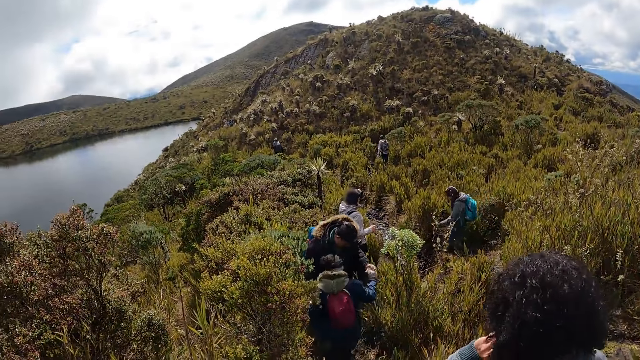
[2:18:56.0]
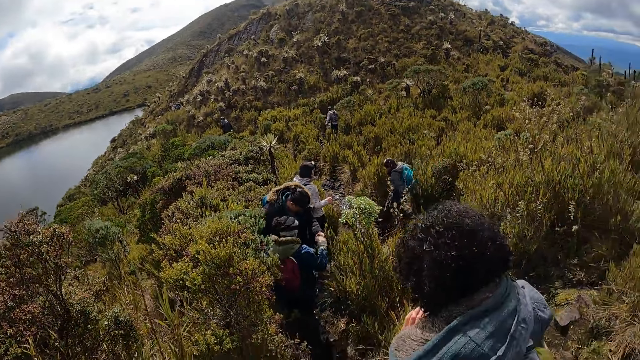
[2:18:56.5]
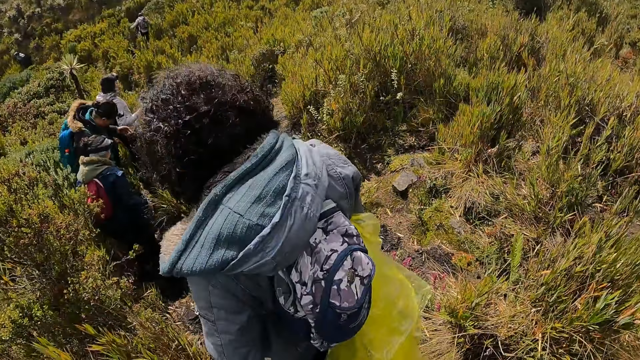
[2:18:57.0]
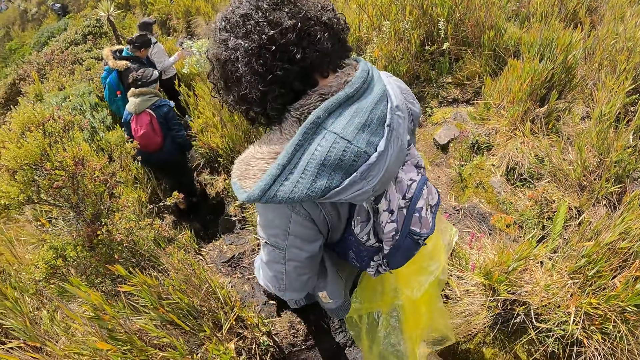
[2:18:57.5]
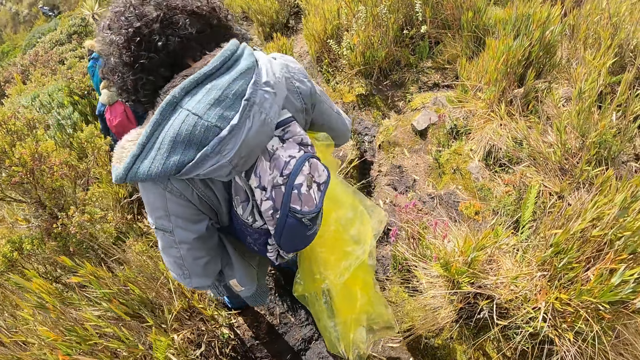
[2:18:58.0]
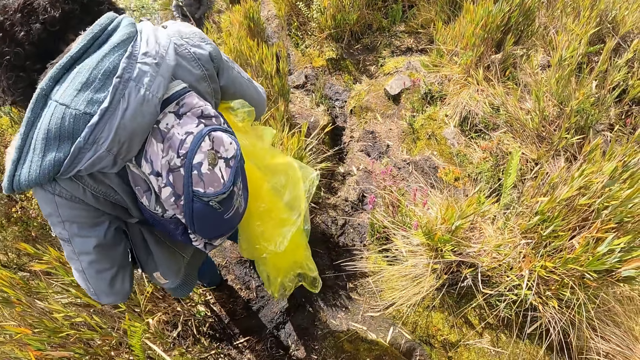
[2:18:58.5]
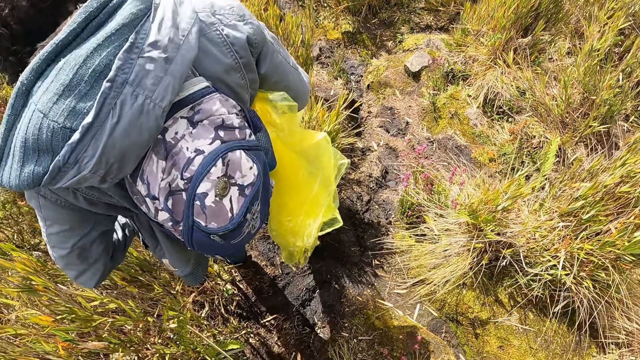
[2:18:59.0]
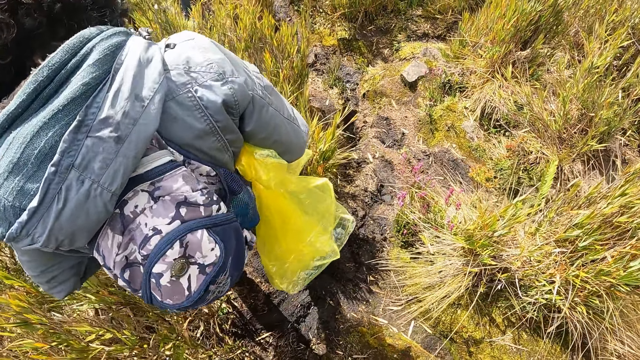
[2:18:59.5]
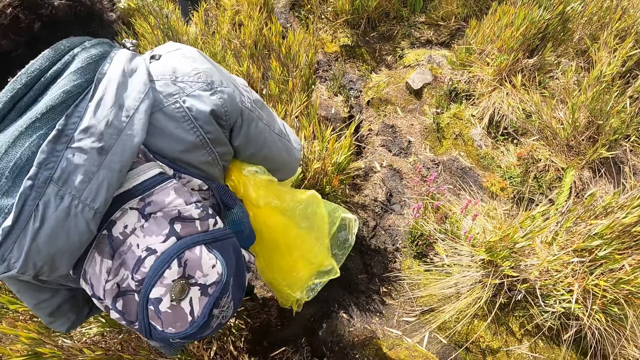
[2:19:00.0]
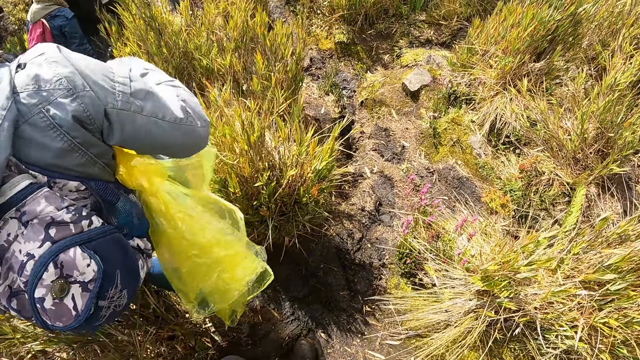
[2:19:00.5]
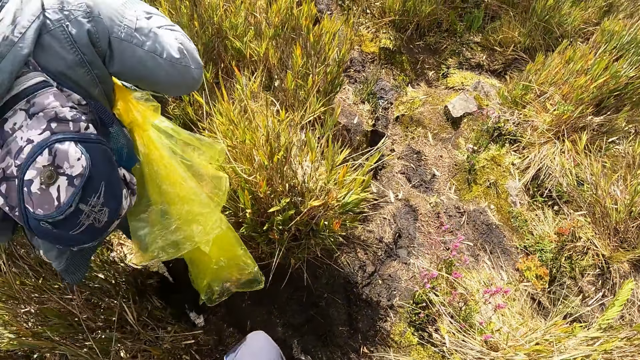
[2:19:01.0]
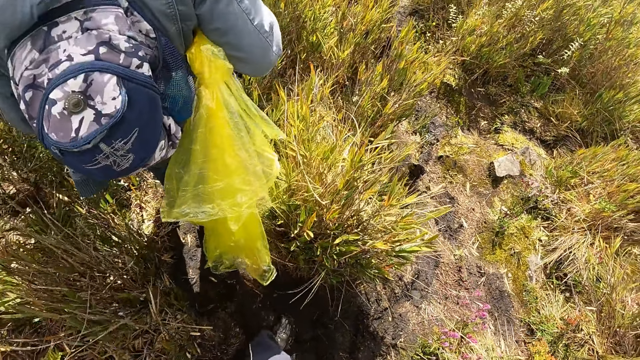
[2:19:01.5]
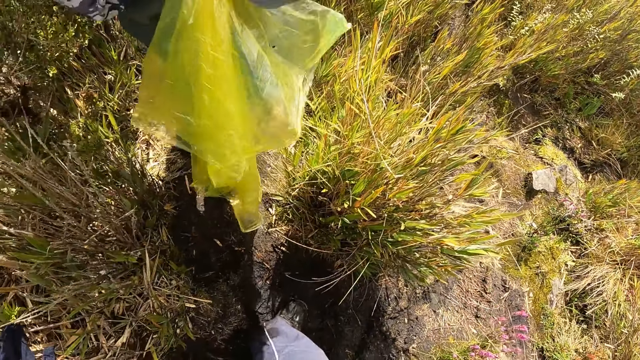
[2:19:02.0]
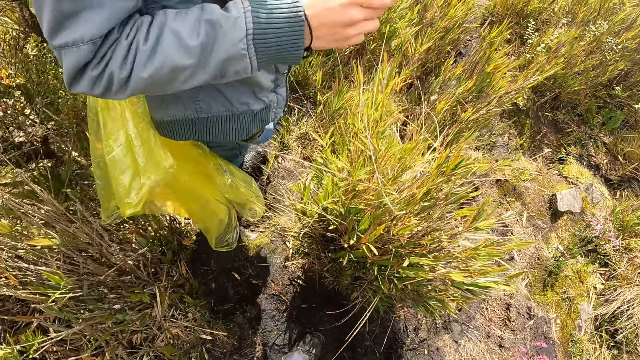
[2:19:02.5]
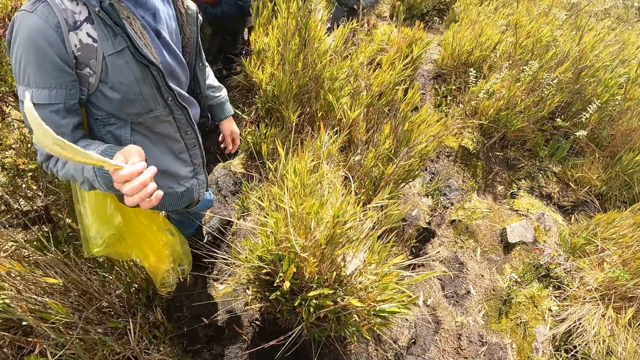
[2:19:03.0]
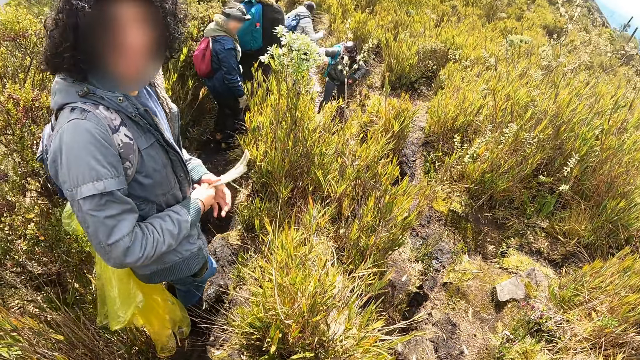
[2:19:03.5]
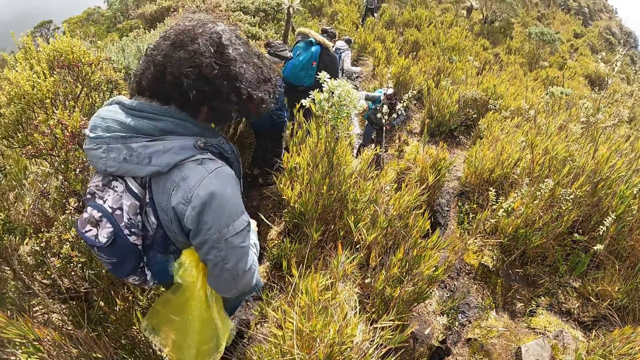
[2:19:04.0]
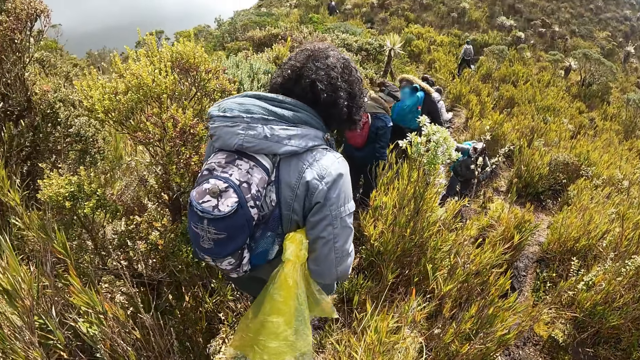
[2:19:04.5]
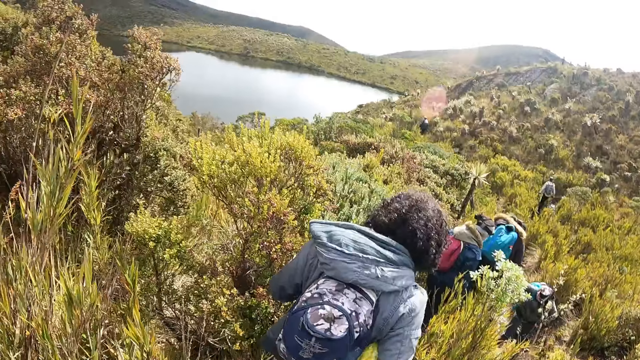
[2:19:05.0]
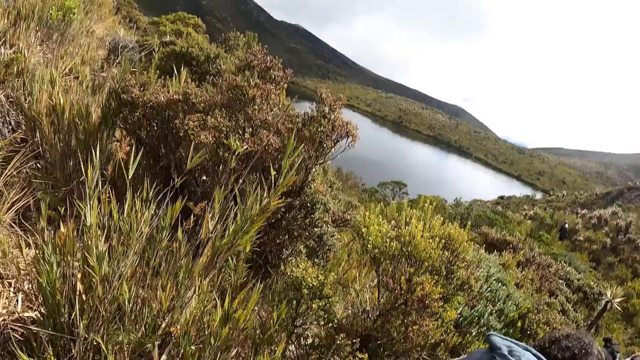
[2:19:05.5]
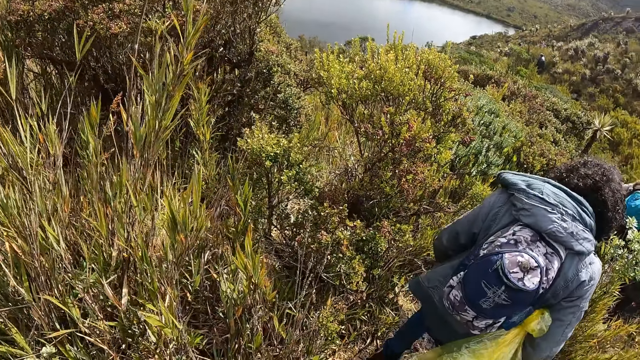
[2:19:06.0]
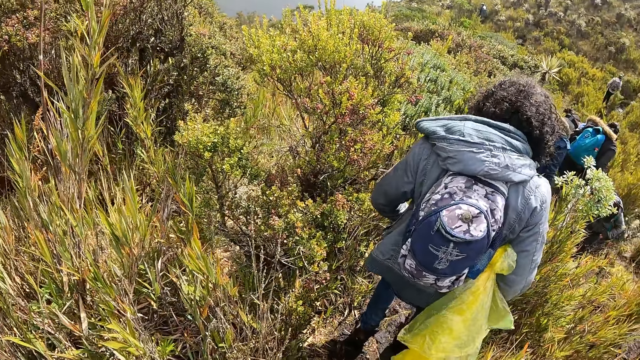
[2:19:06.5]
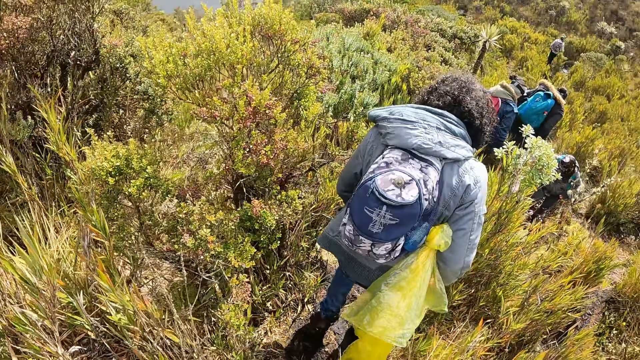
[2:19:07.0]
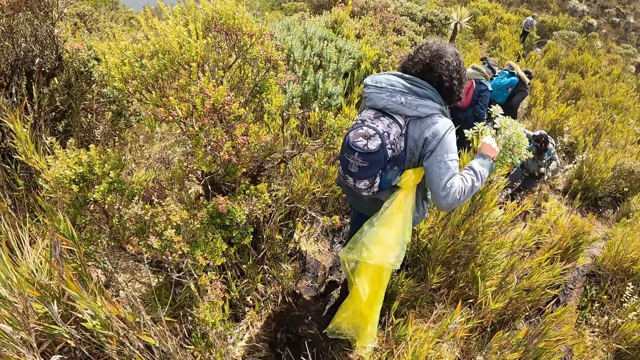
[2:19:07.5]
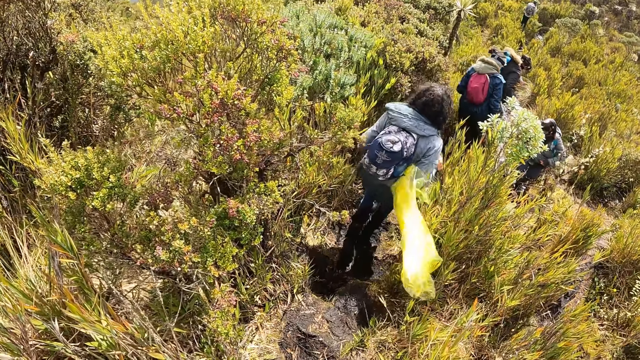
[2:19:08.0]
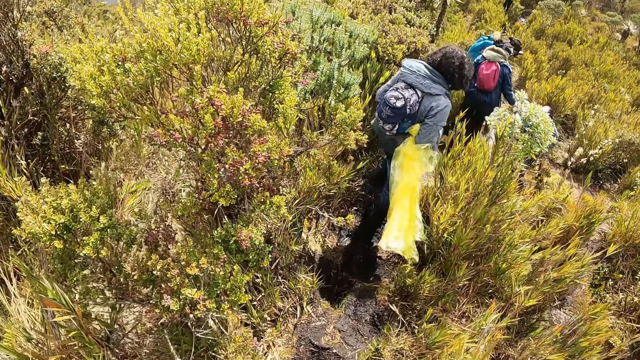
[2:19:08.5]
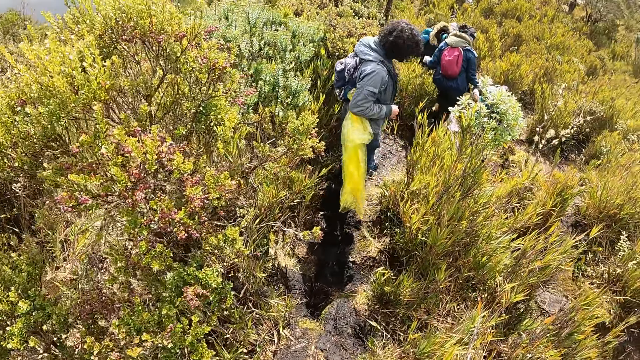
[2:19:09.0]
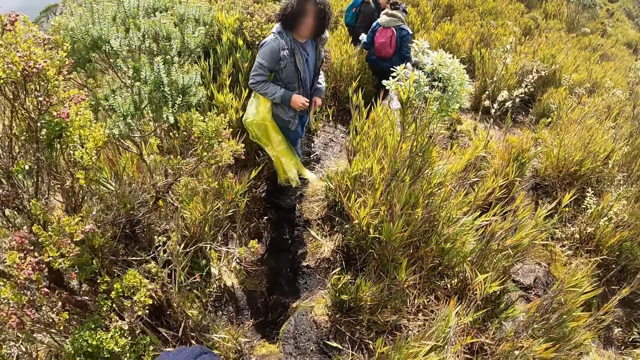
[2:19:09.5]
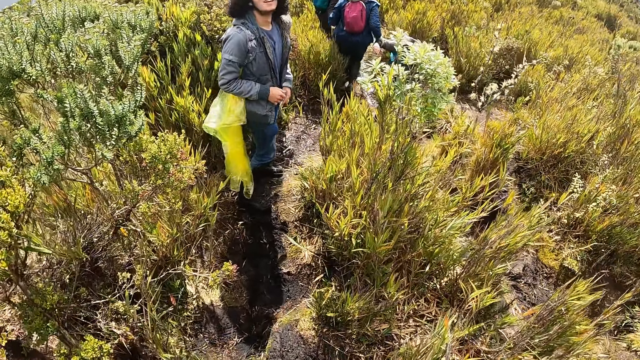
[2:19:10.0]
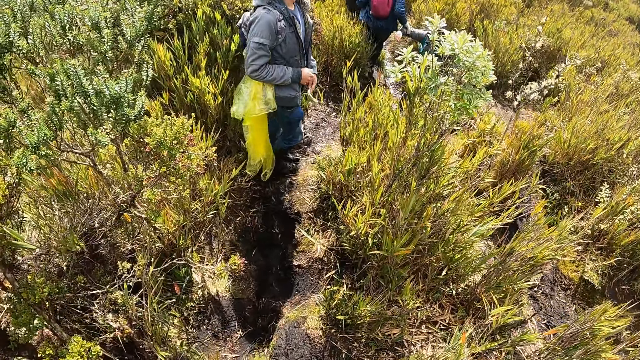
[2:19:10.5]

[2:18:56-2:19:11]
The camera wearer walks up the hill. They converse with a person. They walk down the hill. They look around the hill. They walk up the hill.

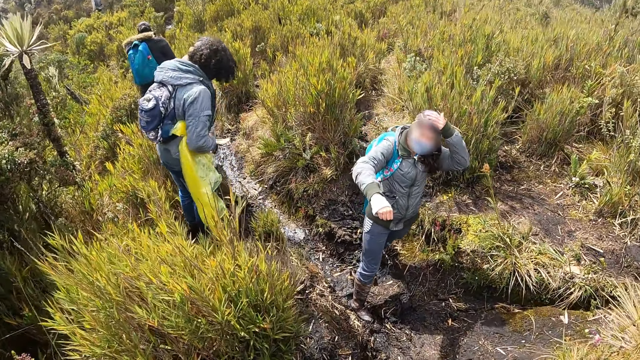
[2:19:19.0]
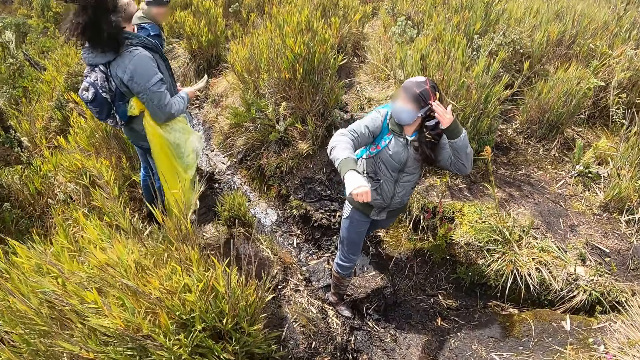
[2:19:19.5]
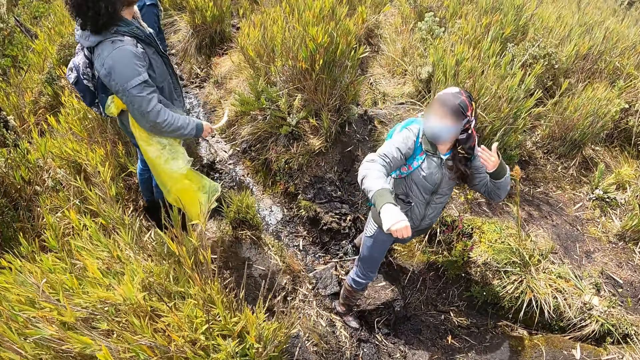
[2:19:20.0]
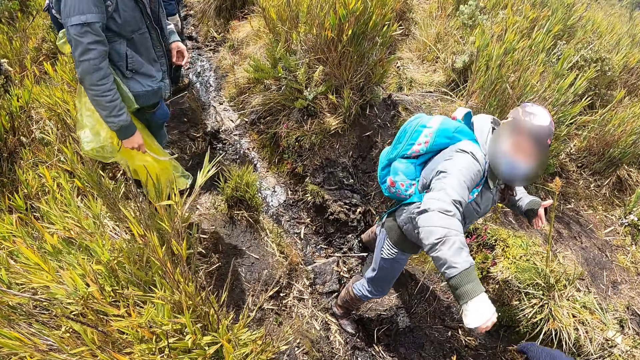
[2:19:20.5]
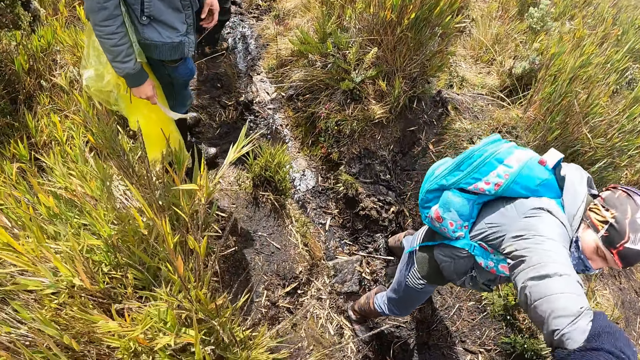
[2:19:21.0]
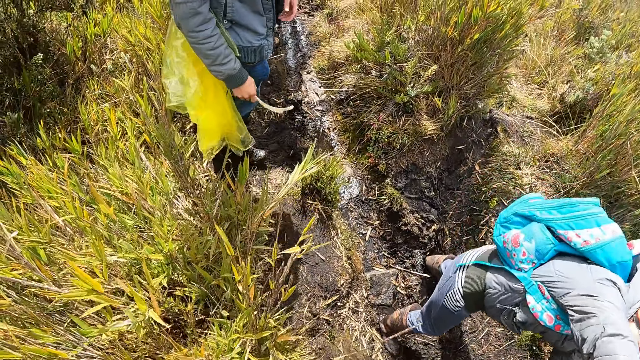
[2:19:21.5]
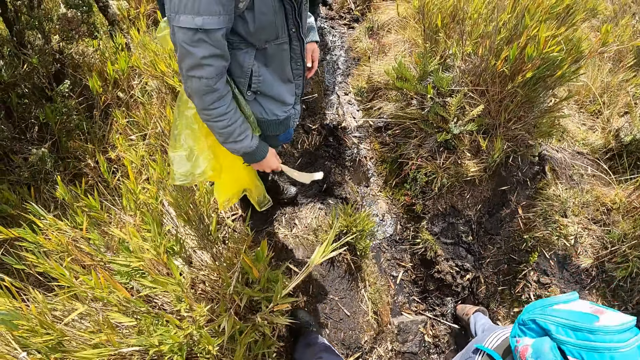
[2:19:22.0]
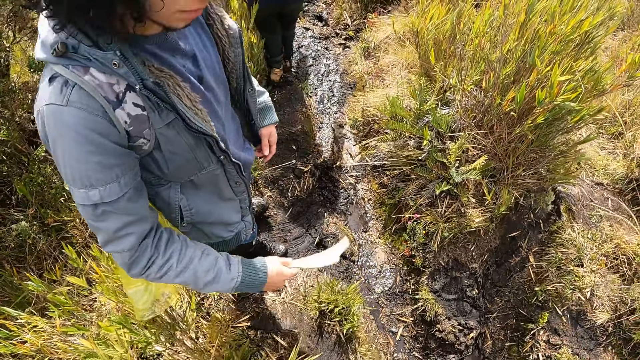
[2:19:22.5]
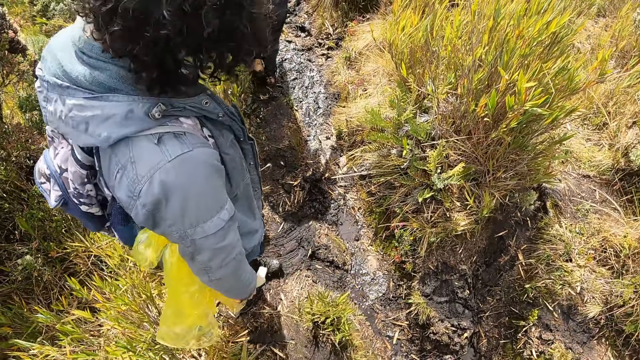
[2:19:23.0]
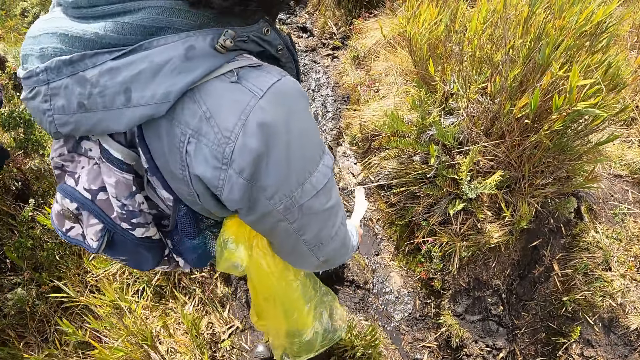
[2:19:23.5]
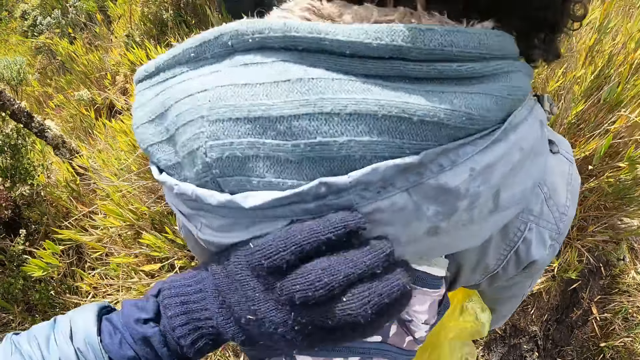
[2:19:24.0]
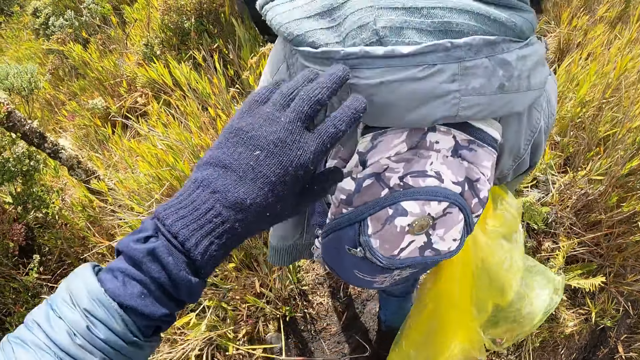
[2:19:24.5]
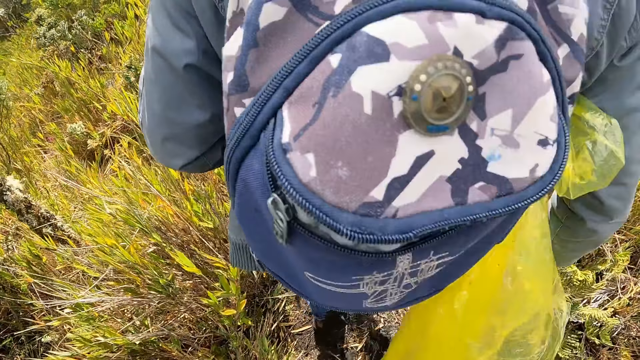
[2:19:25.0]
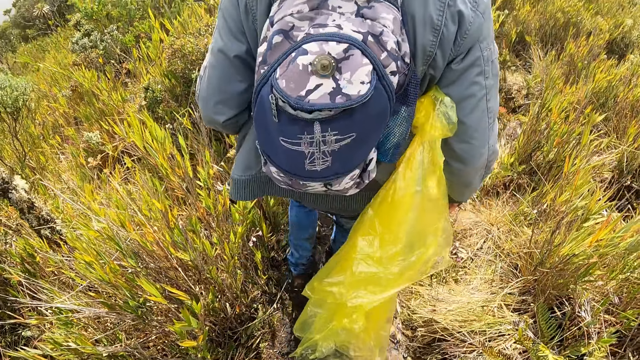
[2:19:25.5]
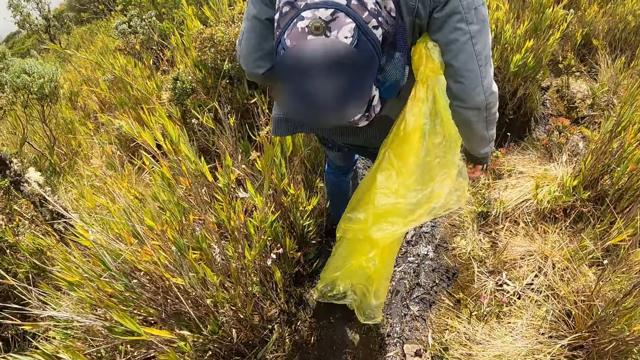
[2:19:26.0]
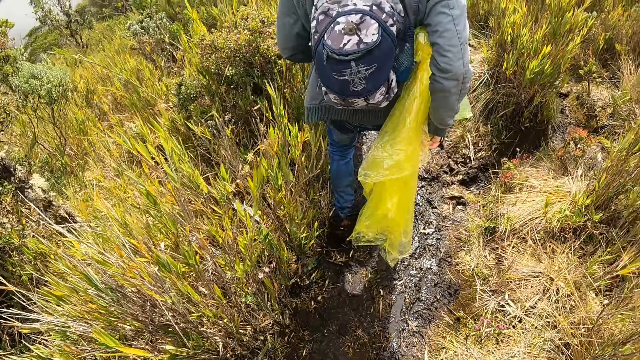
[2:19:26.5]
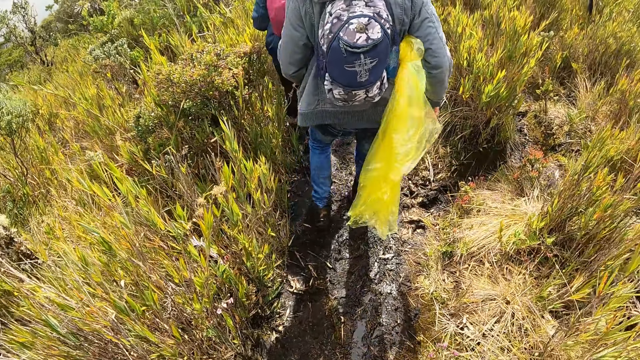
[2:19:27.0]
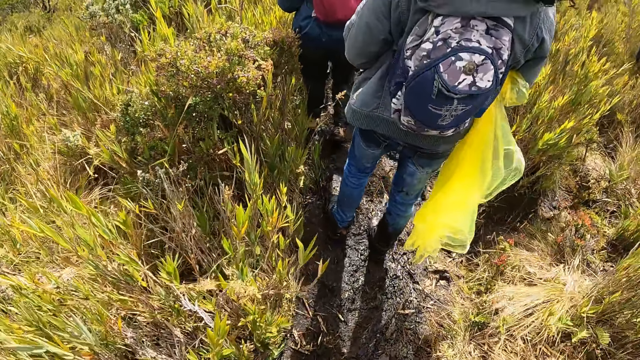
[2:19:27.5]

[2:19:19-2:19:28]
A person holds the camera wearer's hand. The camera wearer holds the person's hand. They walk down the hill. They walk up the hill. They touch another man on the back. They walk down the hill.
